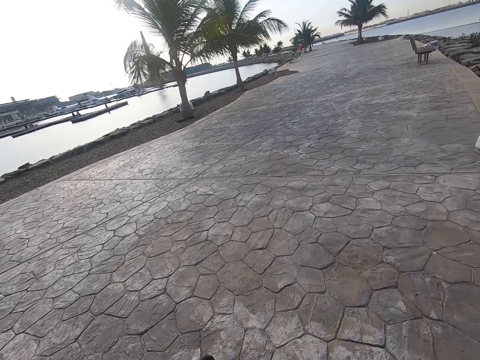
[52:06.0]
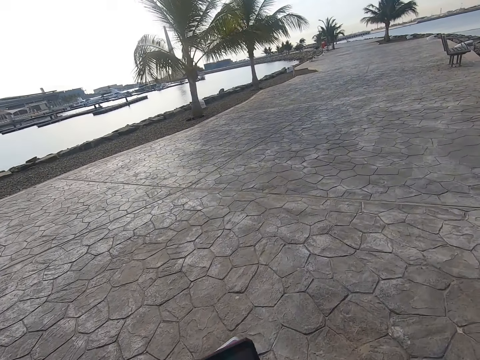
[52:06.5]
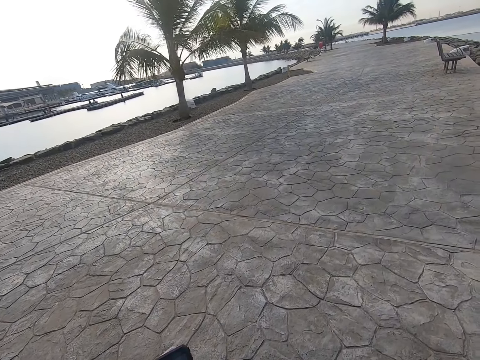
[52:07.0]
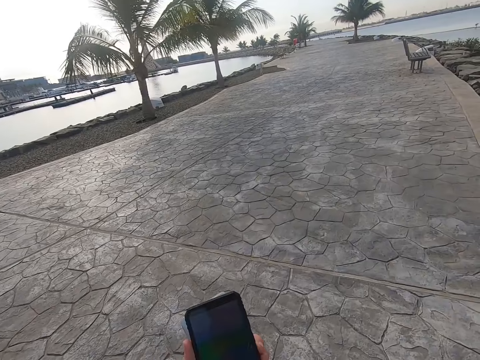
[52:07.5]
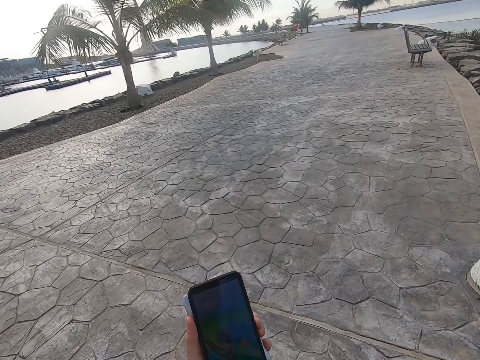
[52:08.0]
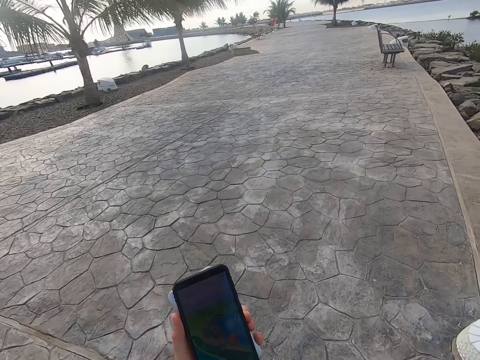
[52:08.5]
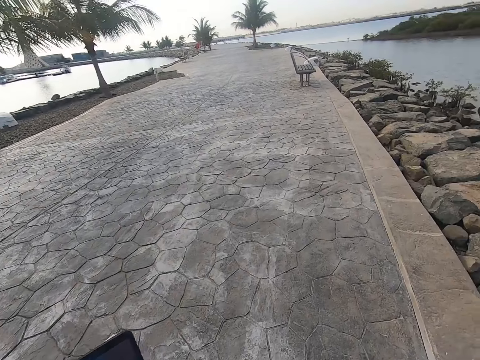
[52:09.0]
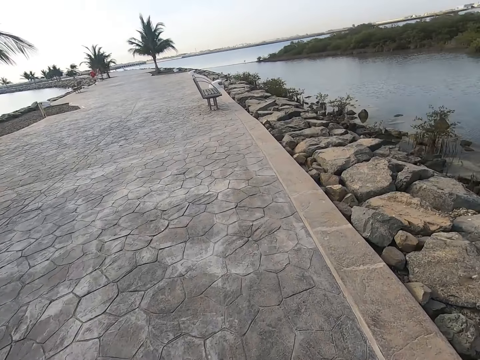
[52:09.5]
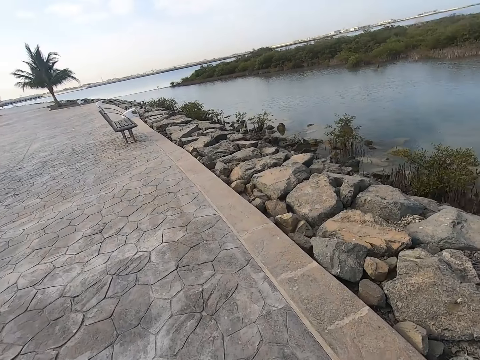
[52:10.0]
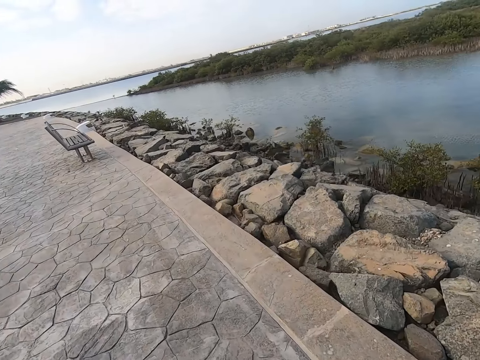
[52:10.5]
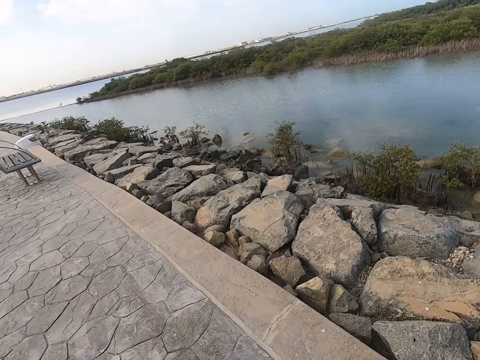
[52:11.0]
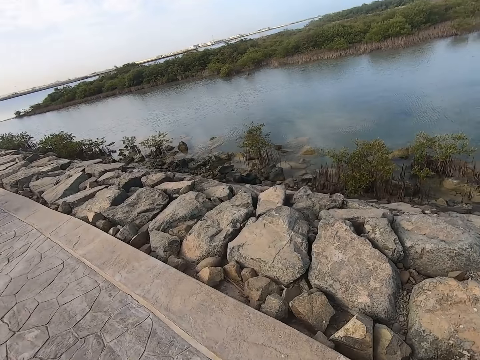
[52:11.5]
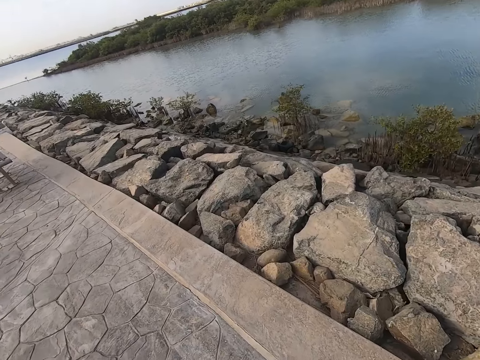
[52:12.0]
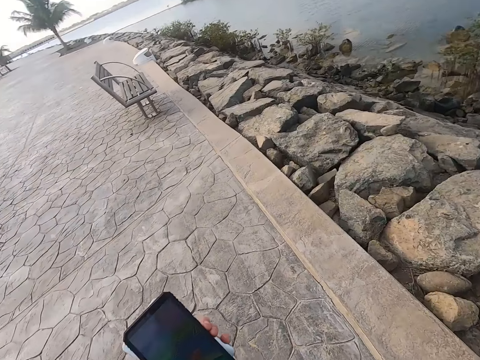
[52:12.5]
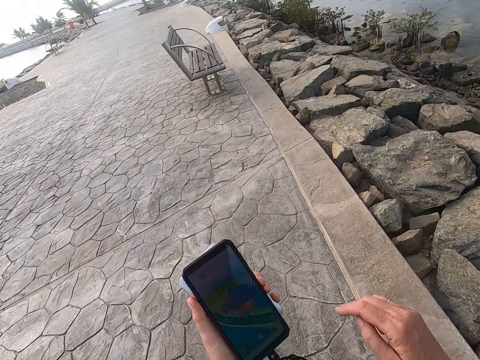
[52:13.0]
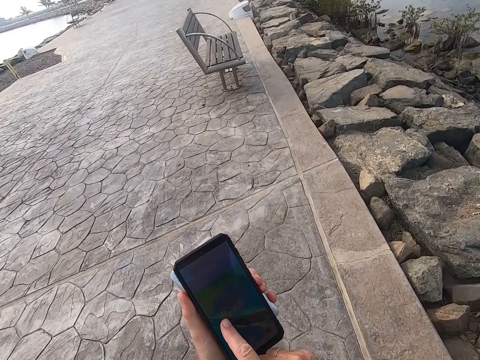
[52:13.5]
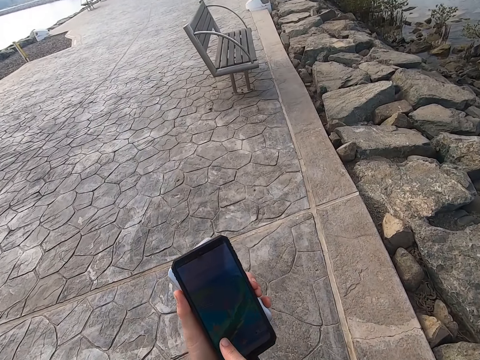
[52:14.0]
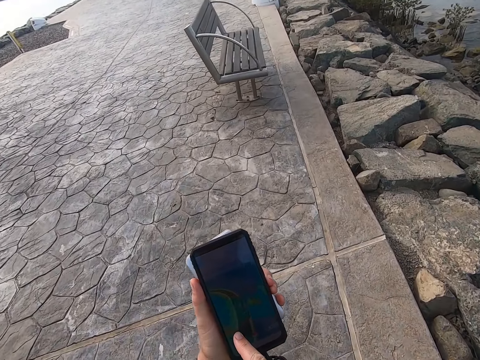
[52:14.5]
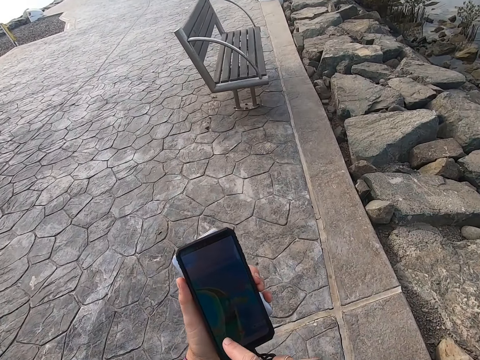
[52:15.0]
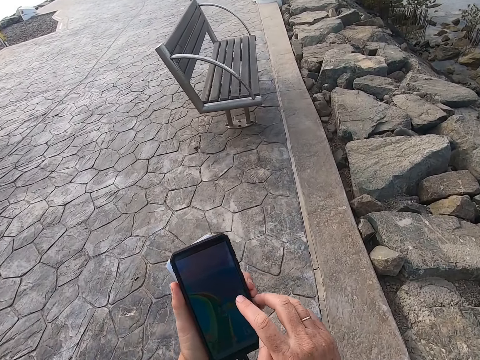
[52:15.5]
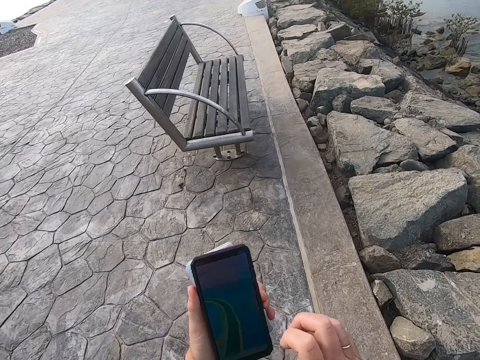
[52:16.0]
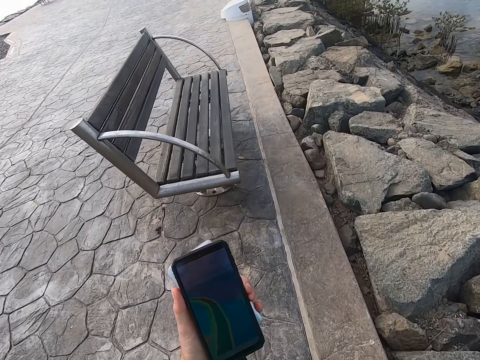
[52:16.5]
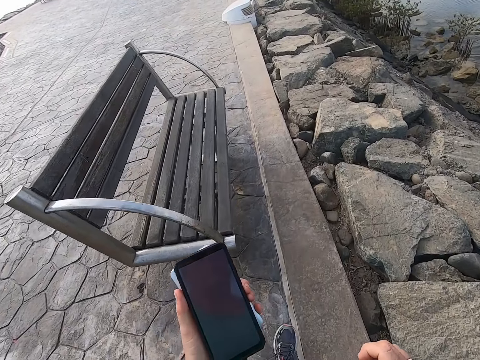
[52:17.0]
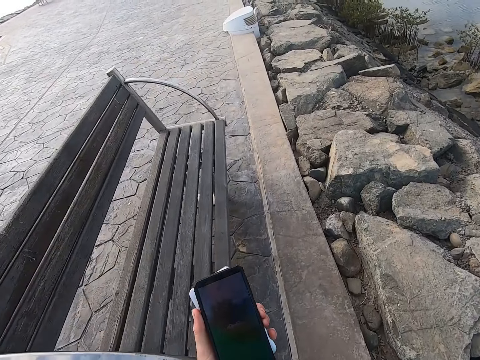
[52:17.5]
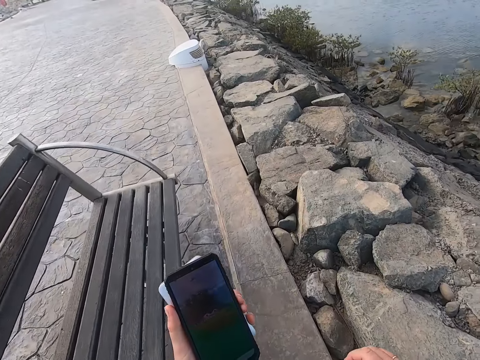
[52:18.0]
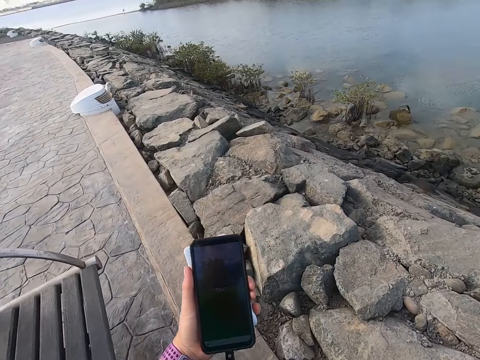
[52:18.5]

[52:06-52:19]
The camera wearer stares at a phone. They play the game on the cell phone. They walk on the beach park. They play the game on the cell phone. They walk around.

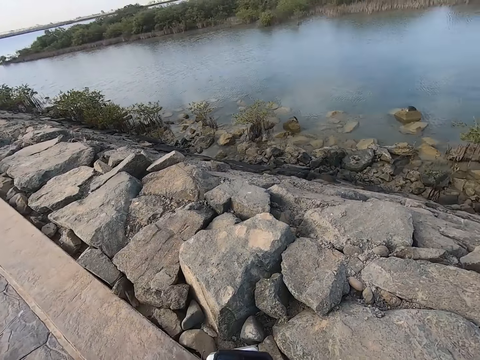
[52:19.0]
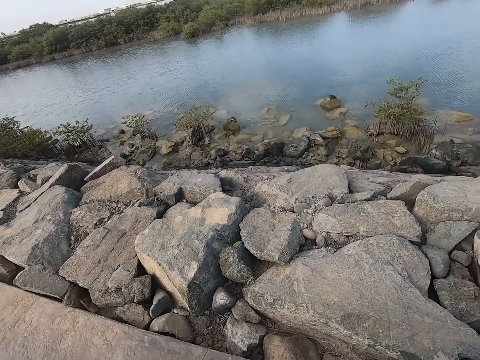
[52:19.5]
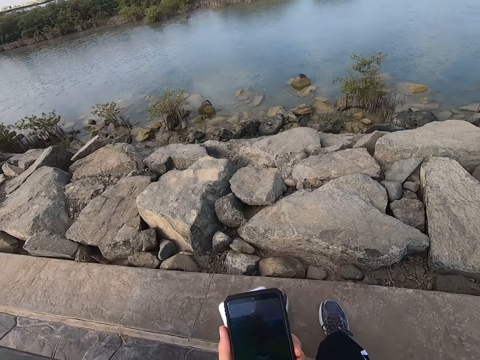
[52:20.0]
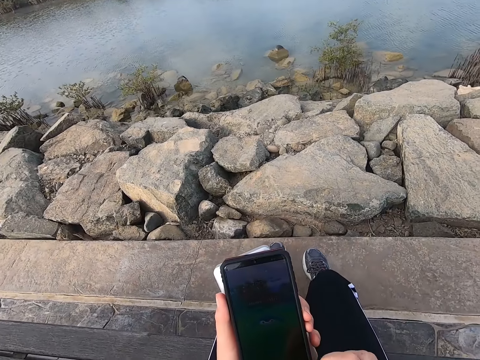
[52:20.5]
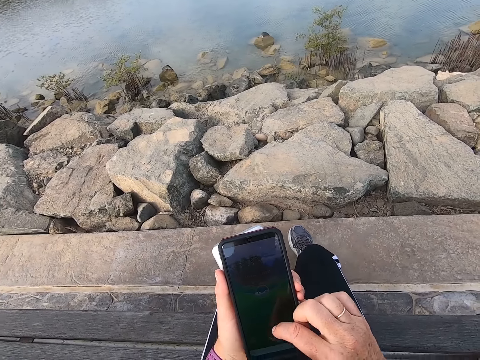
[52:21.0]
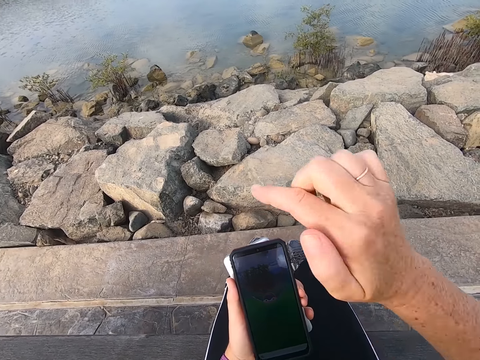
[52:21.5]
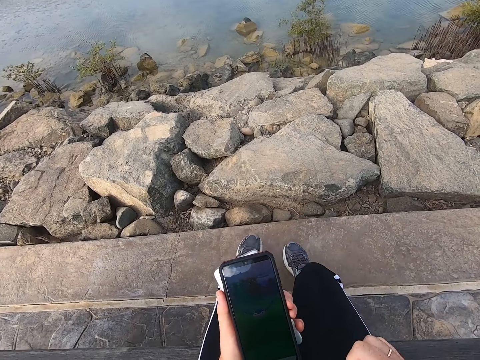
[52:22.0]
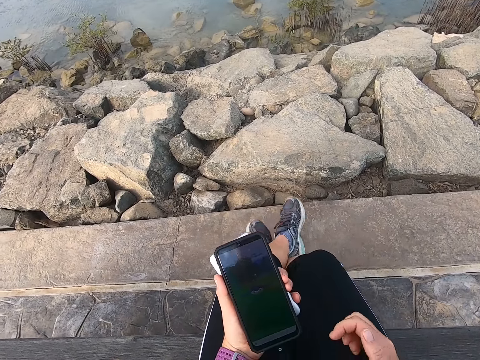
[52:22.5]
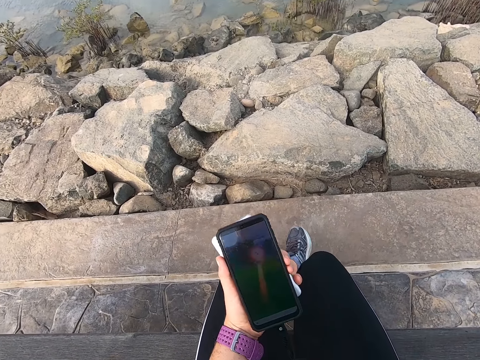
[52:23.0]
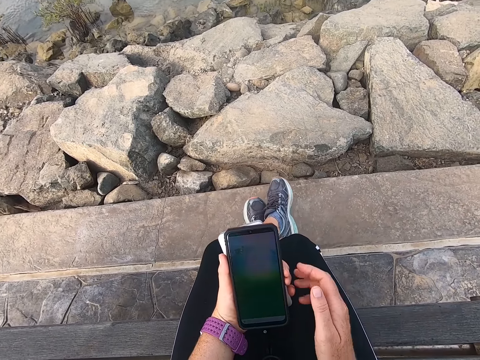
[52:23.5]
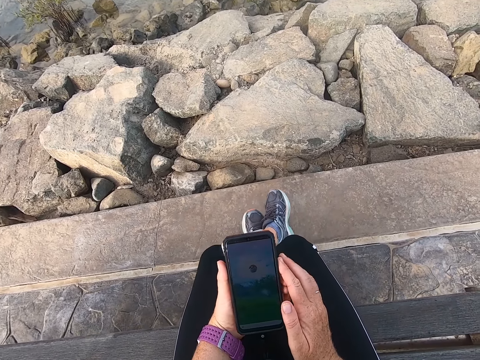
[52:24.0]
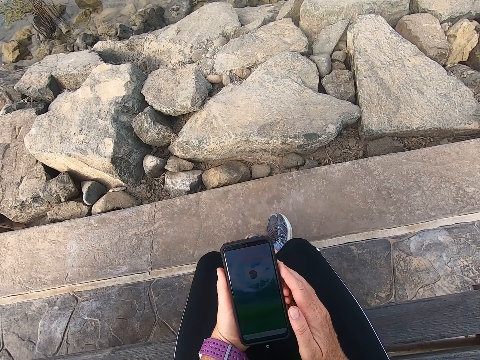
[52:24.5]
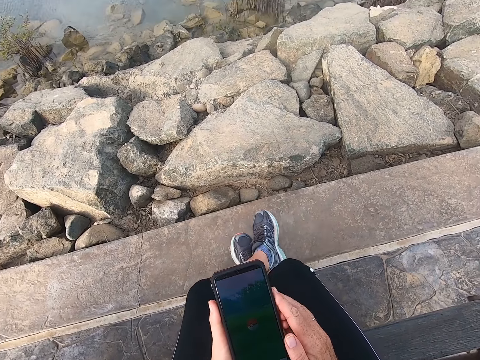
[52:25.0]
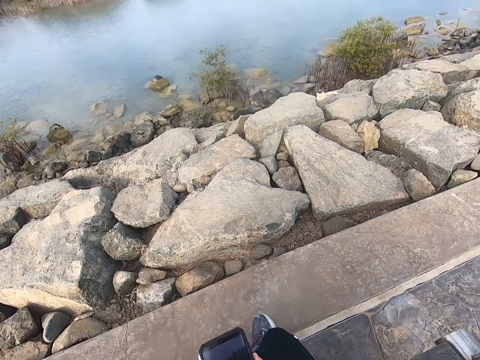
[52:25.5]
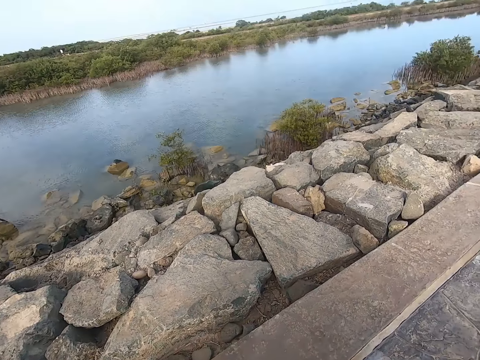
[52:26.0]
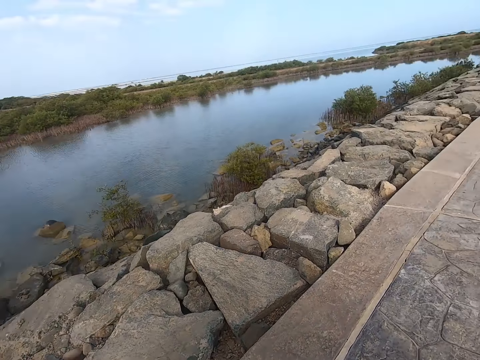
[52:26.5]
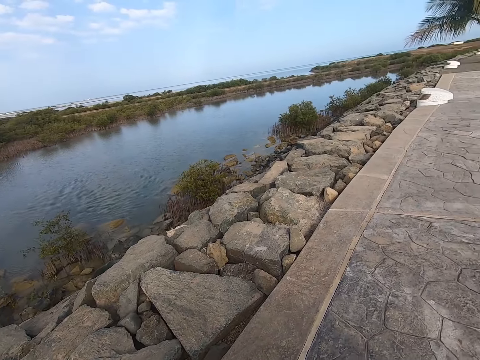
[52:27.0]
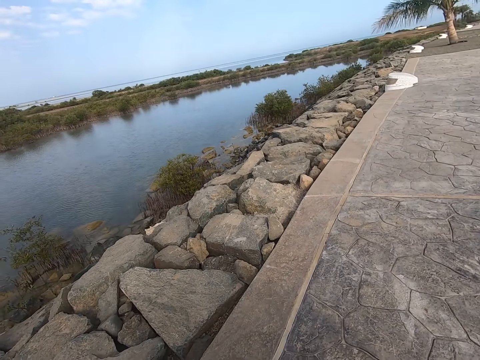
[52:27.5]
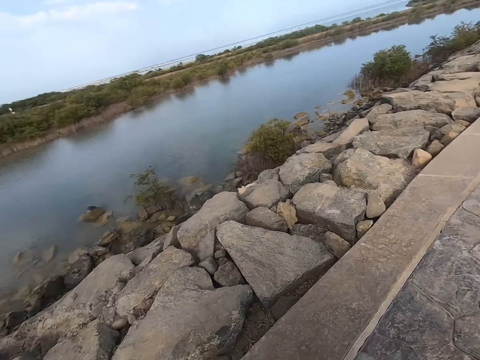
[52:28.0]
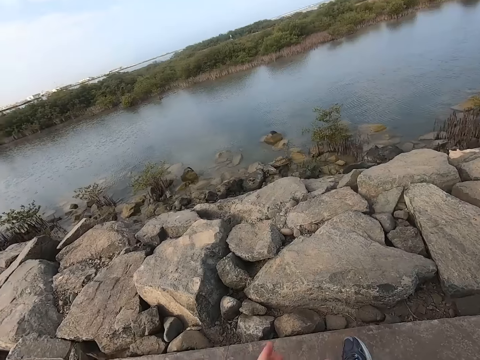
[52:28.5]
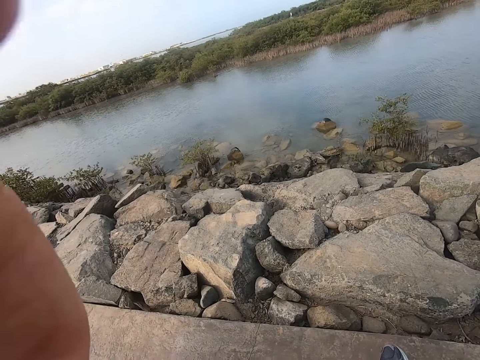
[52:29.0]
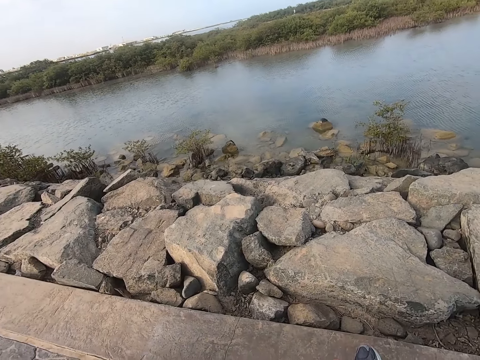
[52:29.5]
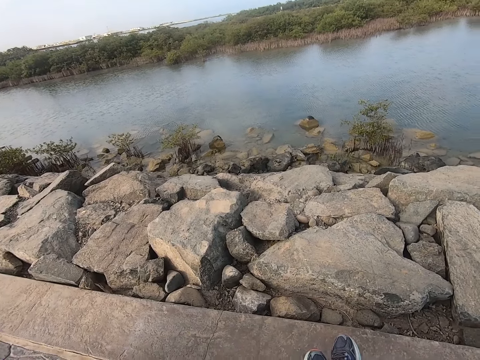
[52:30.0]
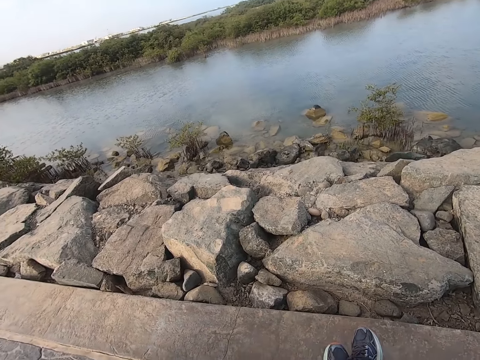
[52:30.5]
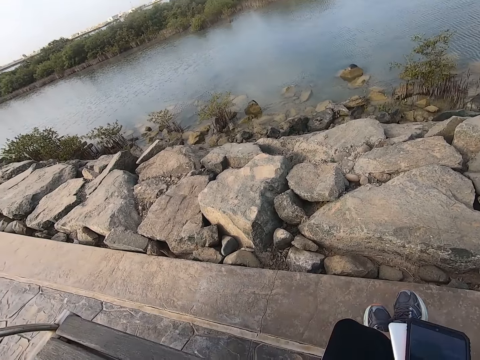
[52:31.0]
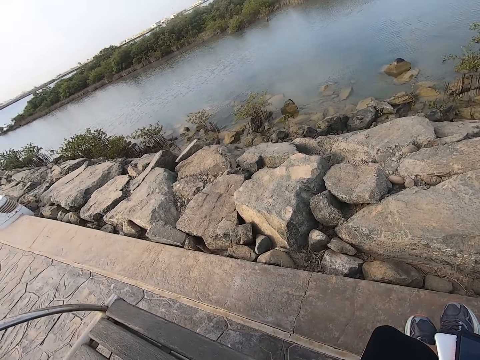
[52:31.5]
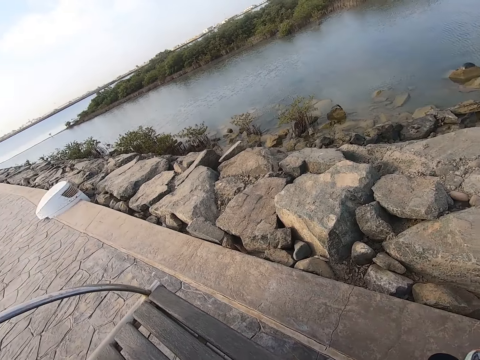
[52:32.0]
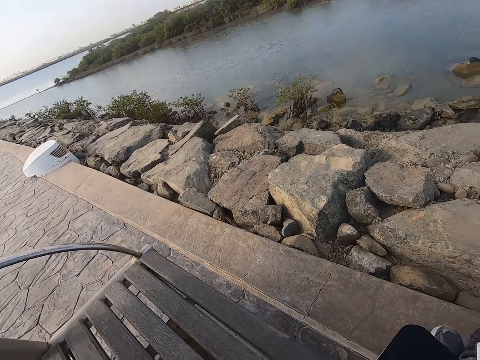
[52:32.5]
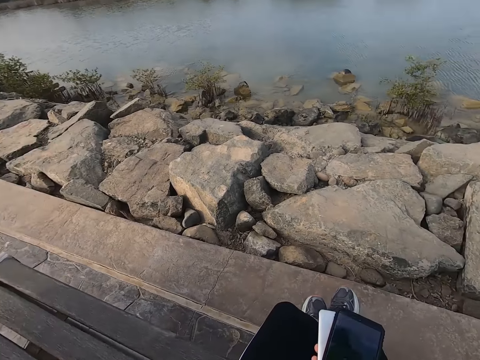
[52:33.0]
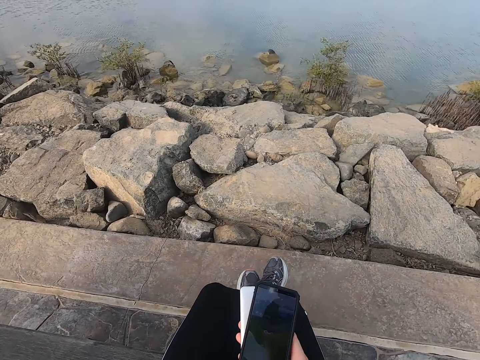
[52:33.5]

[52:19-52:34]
The camera wearer sits on the bench and plays the game on the cell phone. They play the game on the cell phone again. They hold the phone with both hands. They look around. They sit on the bench. They lift a hand to something.
